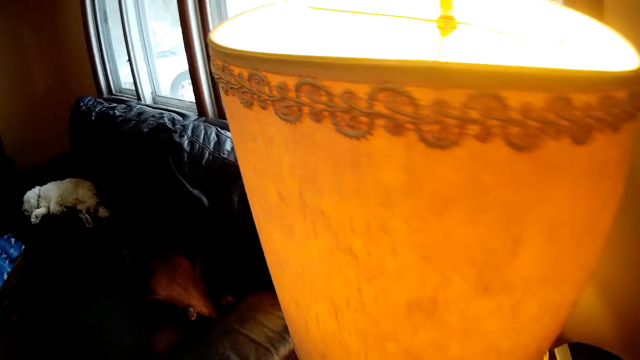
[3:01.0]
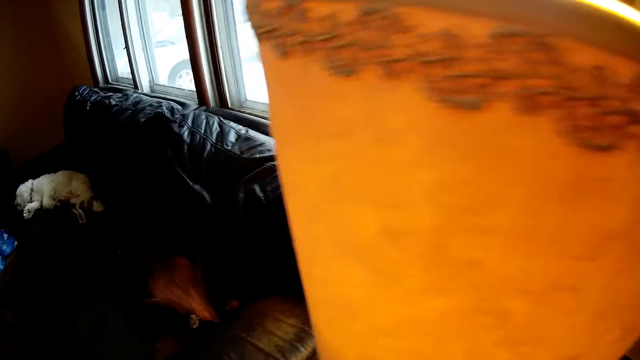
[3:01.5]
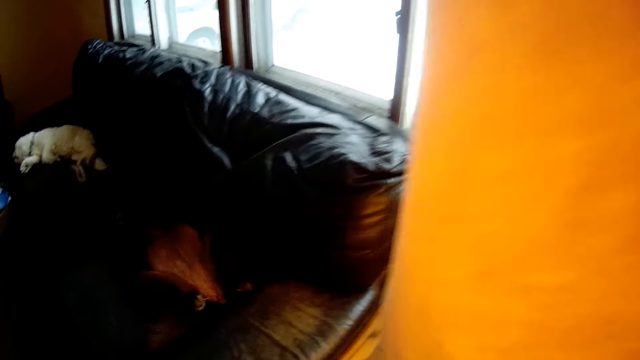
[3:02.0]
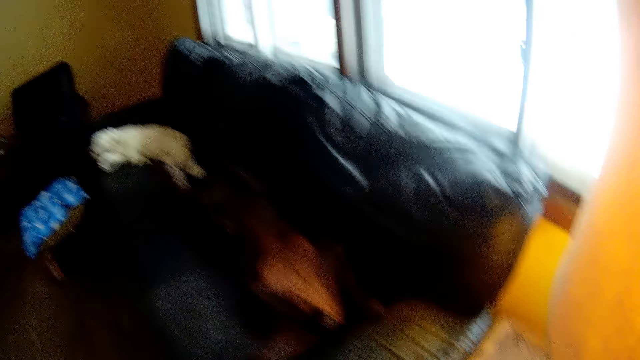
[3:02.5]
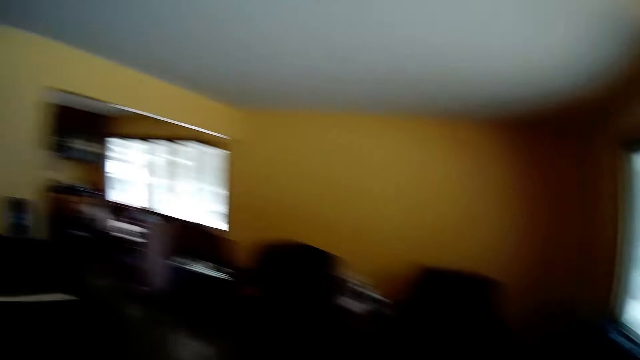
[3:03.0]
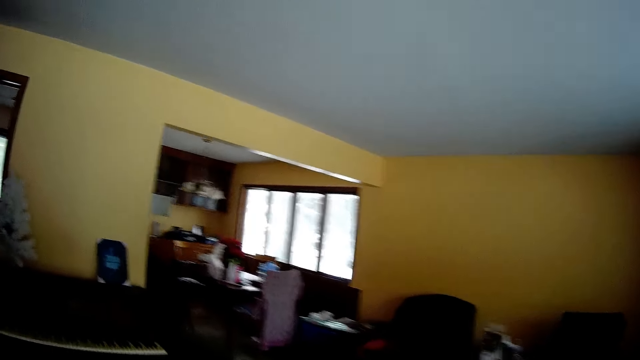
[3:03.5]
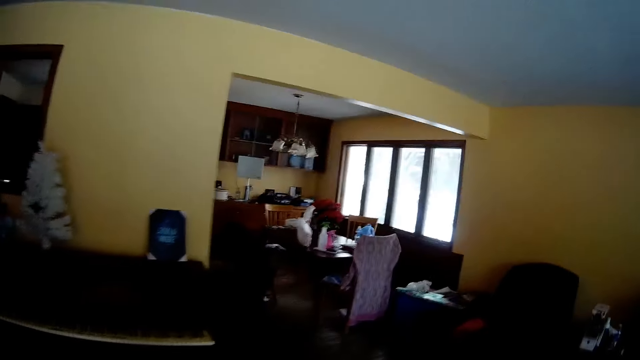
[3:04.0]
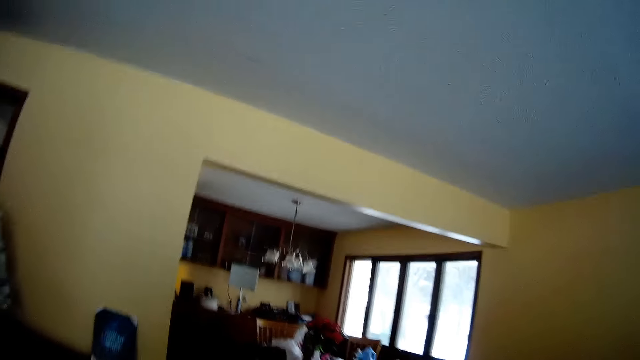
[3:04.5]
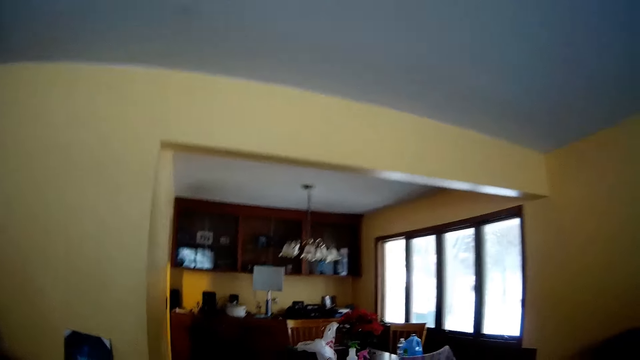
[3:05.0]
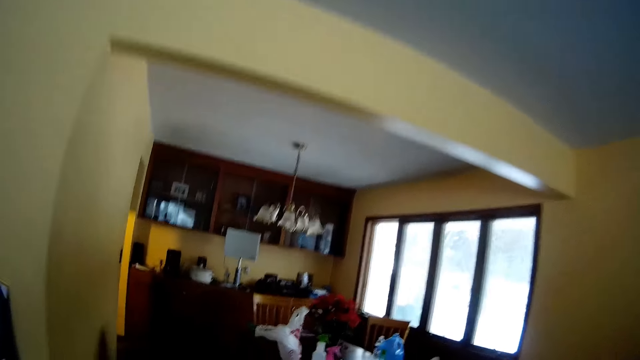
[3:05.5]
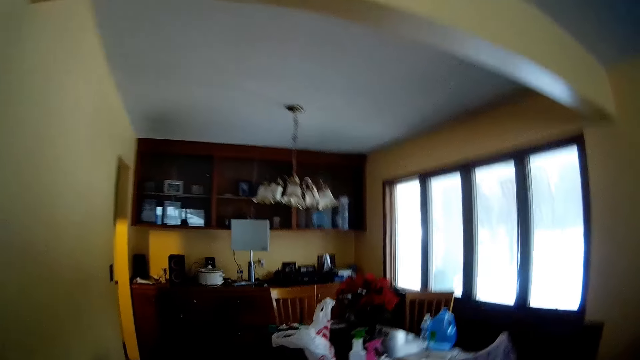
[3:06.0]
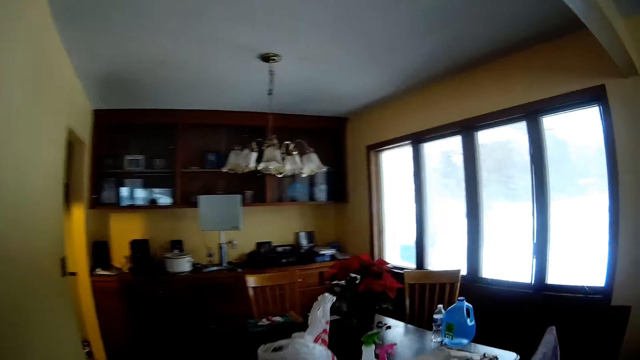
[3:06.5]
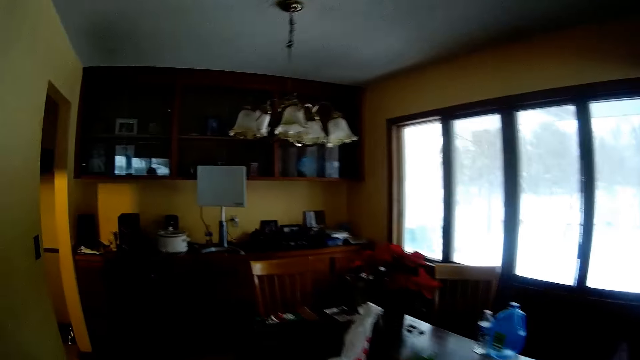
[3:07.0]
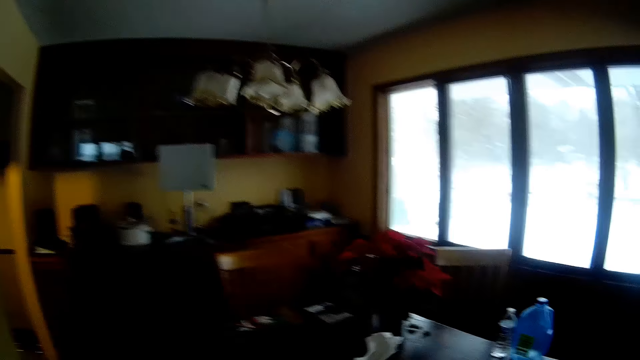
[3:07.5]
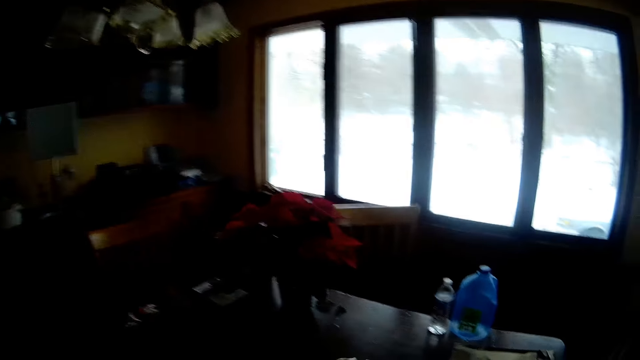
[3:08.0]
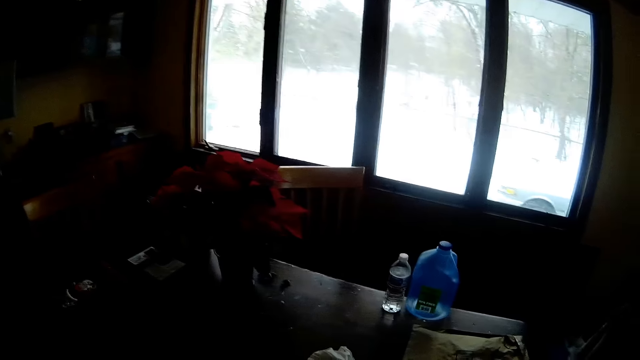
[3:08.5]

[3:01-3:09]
The camera wearer walks to the kitchen from the living room.

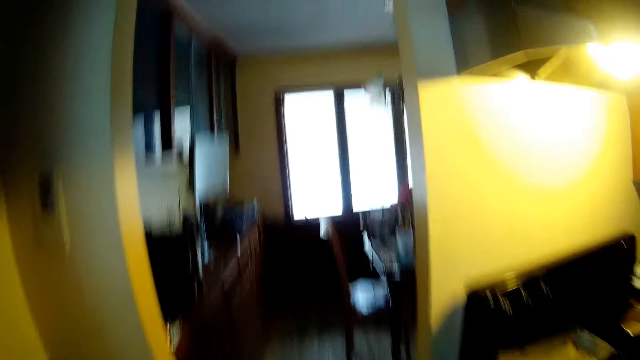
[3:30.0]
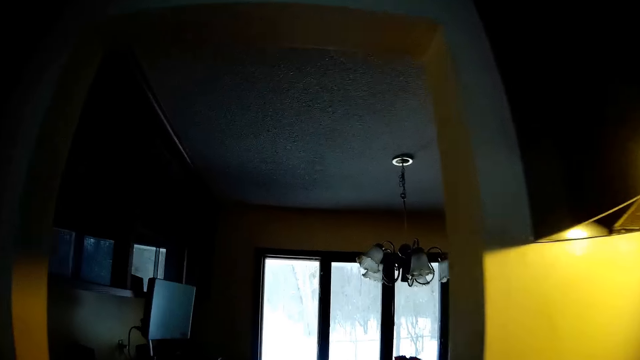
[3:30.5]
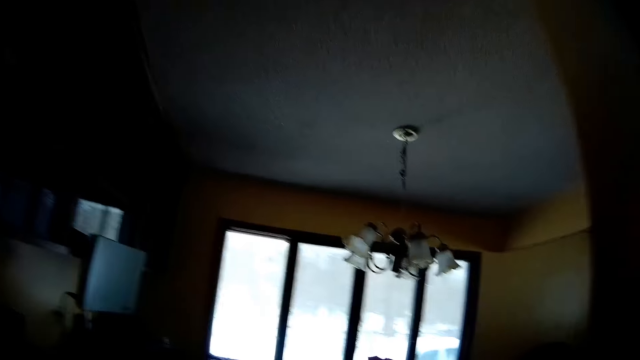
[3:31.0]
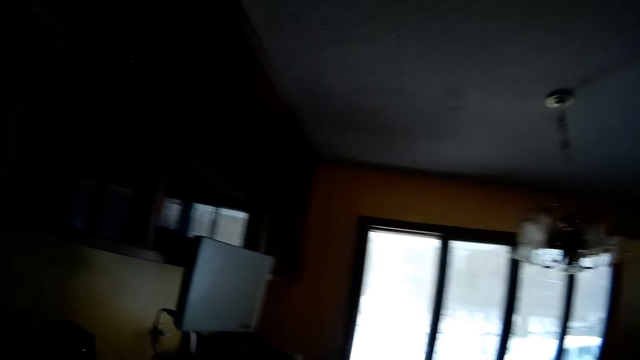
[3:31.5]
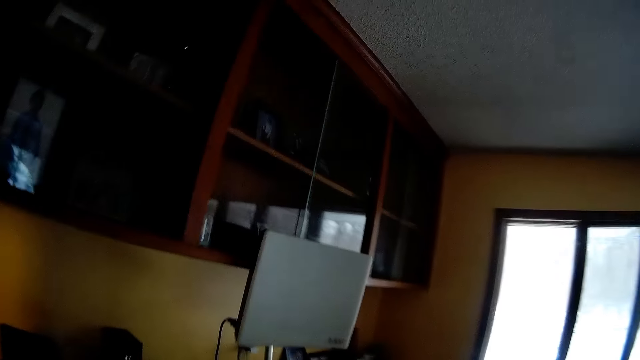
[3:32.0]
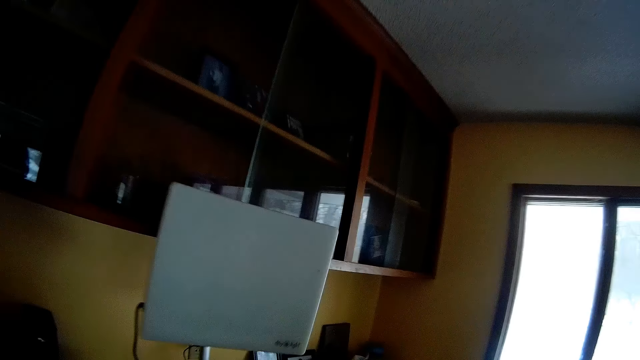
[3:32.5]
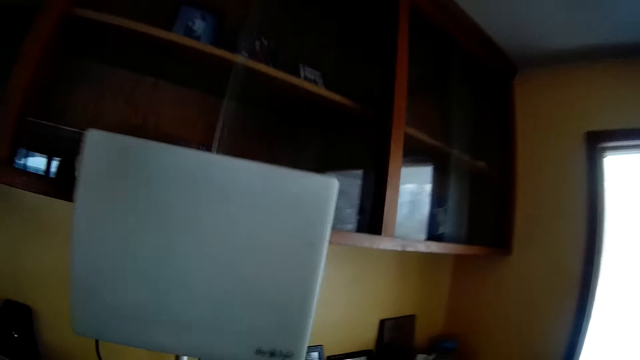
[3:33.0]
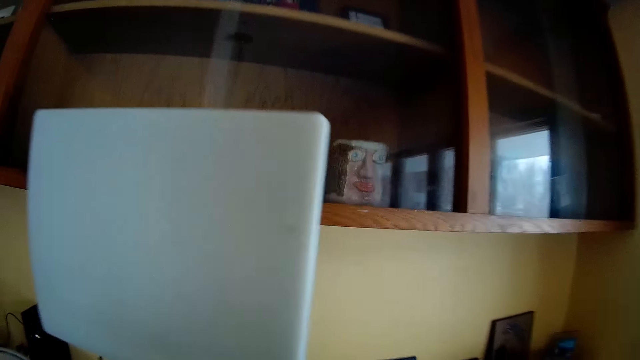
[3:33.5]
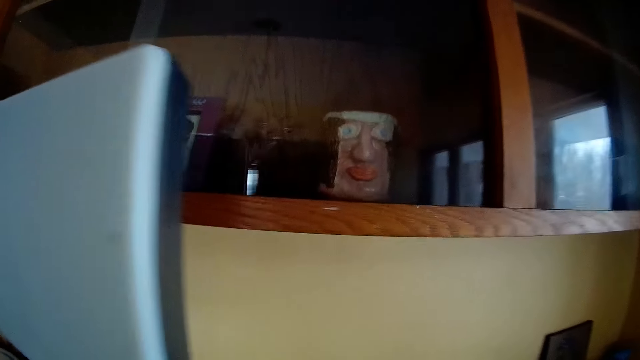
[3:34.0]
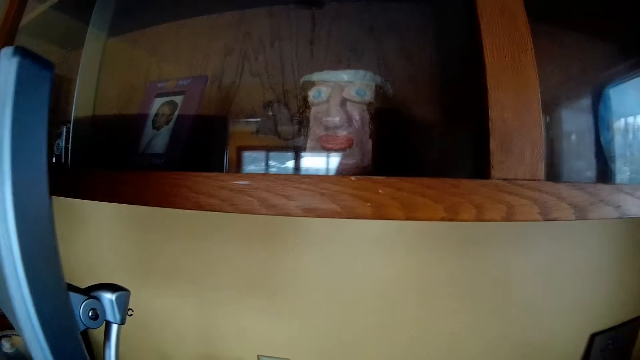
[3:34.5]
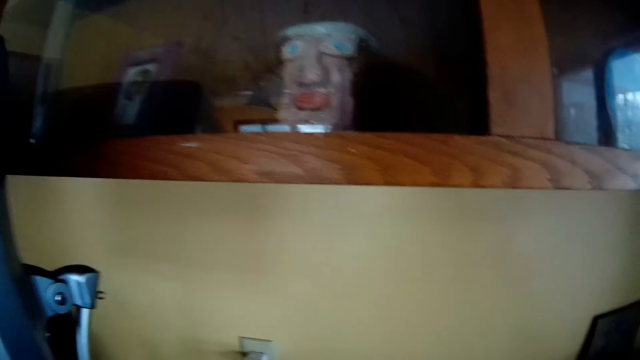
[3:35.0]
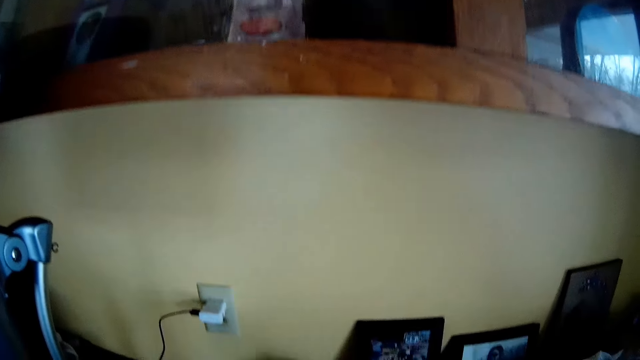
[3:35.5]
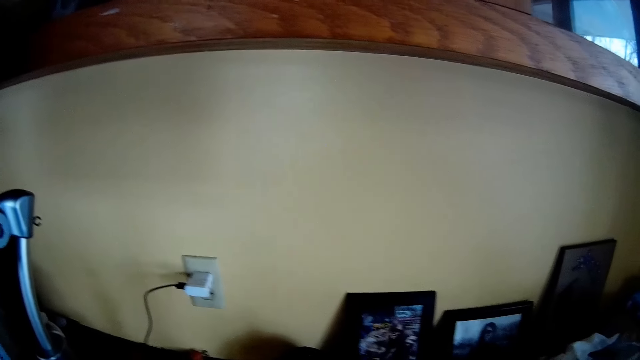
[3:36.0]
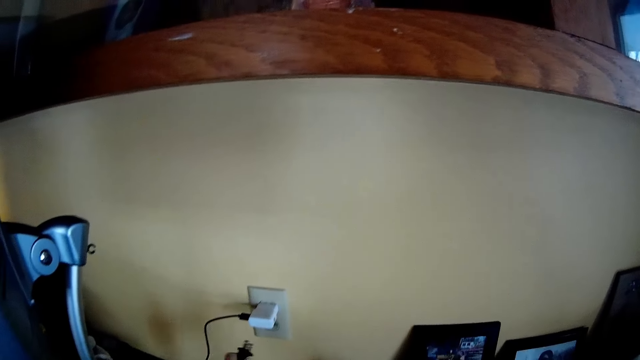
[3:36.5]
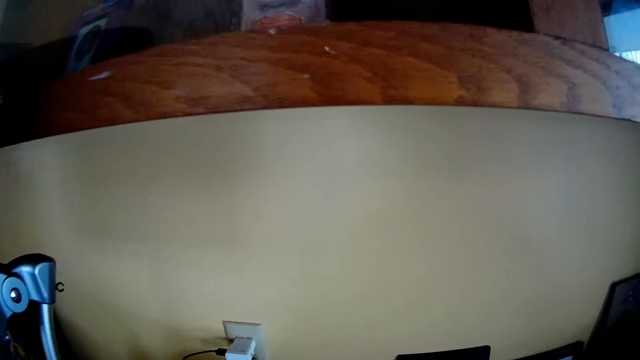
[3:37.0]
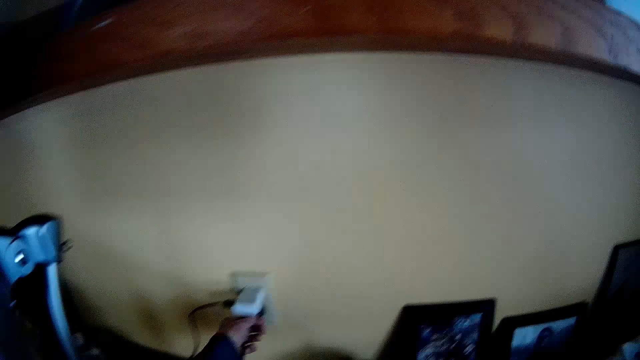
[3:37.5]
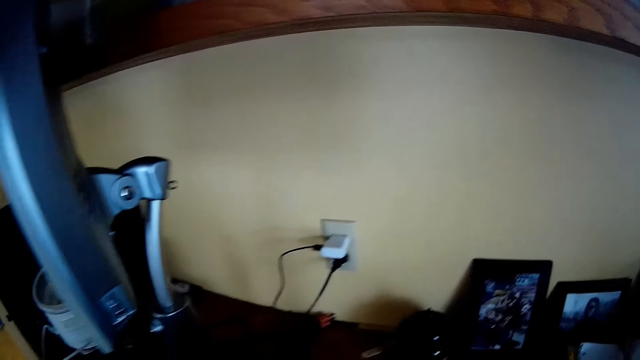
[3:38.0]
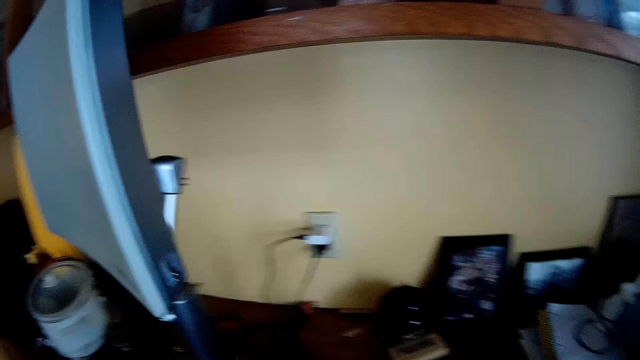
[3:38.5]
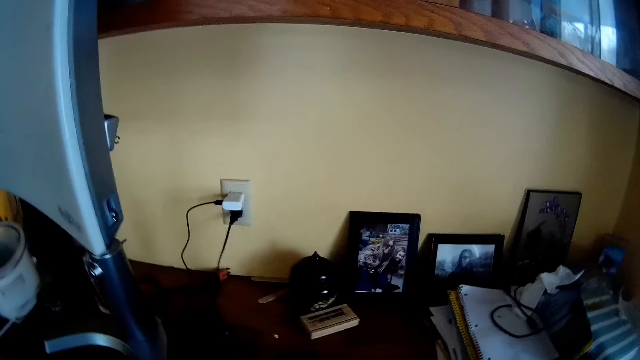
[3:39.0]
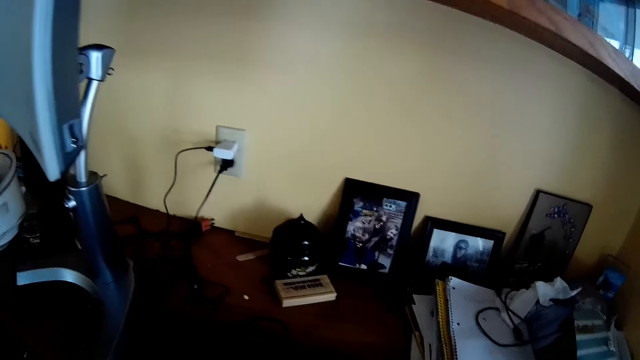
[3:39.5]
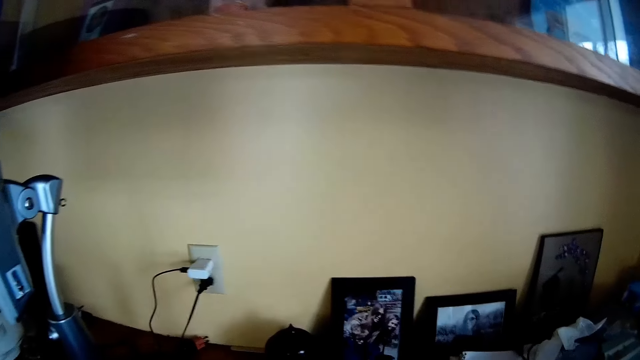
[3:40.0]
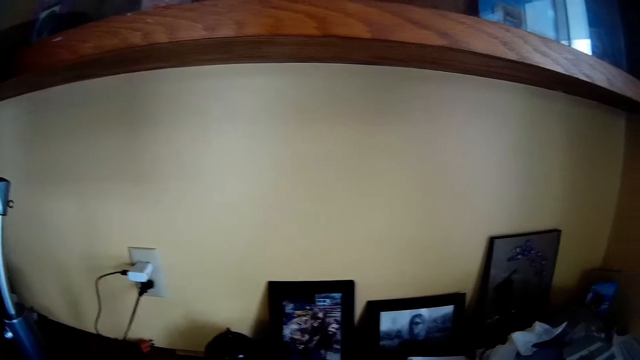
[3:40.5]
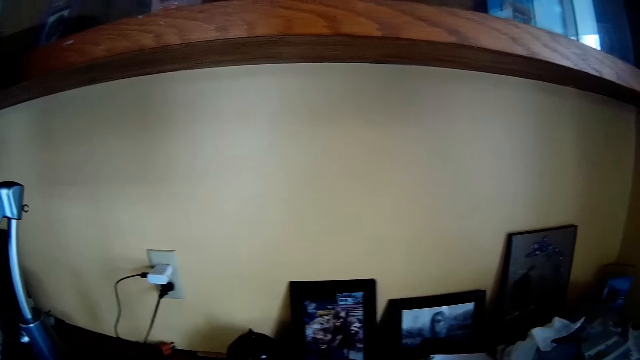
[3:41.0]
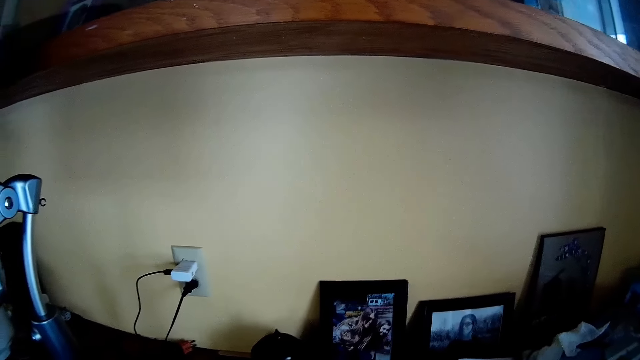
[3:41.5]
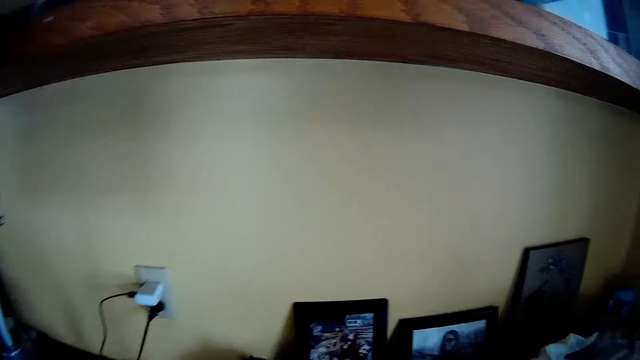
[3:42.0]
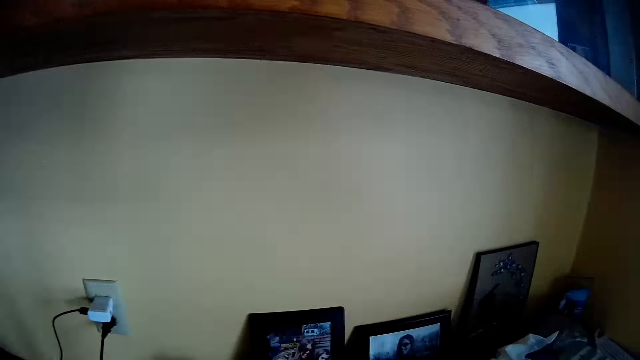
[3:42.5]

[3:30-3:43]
The camera wearer walks to the table in the living room. They plug a charger to a socket.
